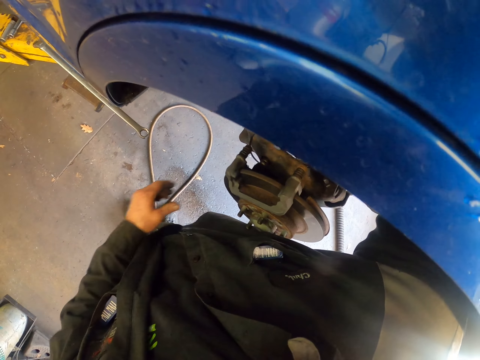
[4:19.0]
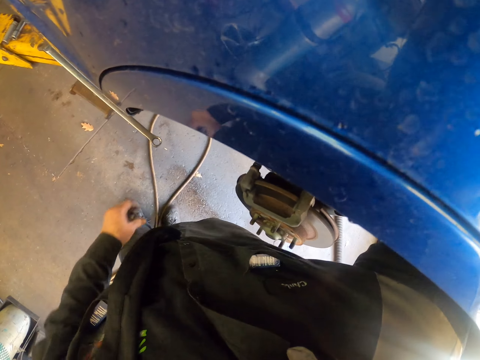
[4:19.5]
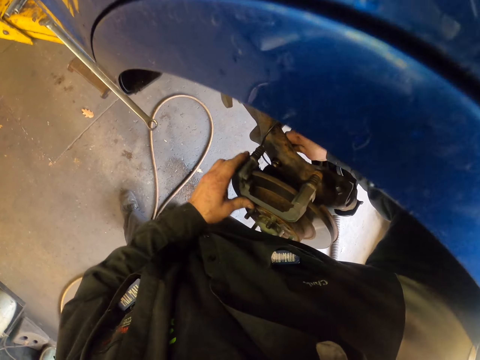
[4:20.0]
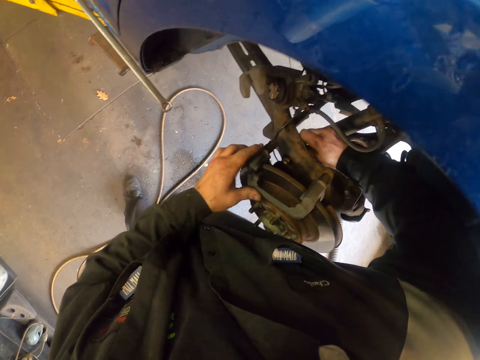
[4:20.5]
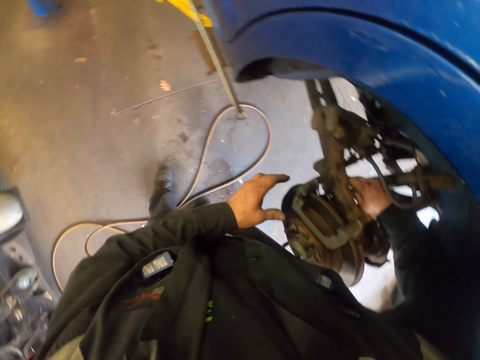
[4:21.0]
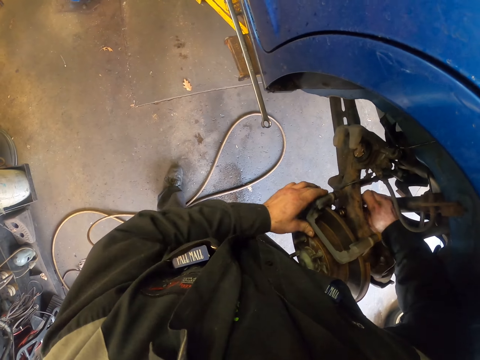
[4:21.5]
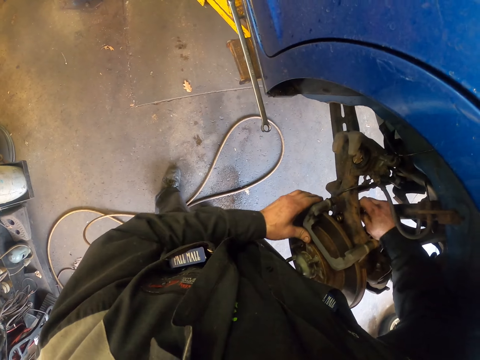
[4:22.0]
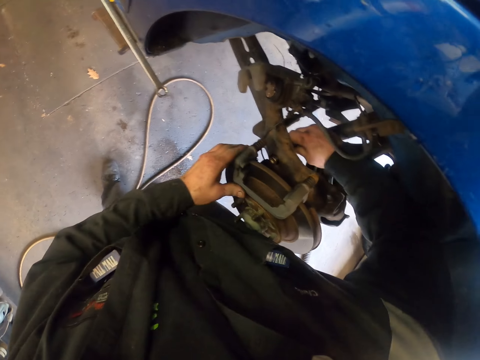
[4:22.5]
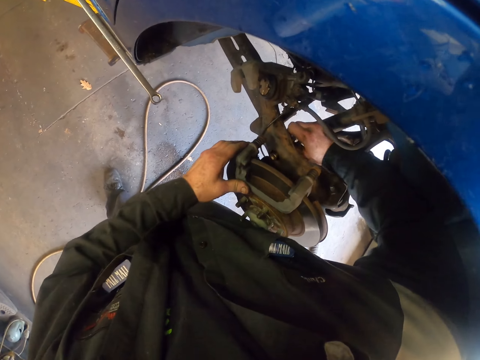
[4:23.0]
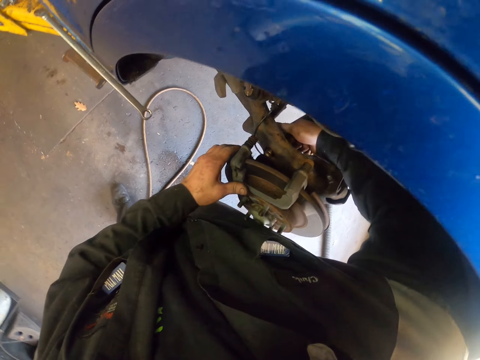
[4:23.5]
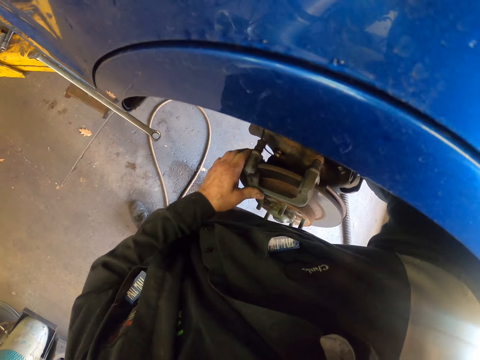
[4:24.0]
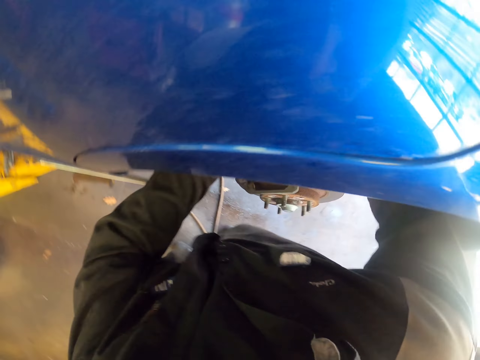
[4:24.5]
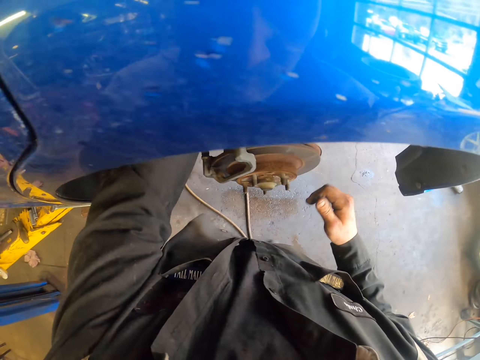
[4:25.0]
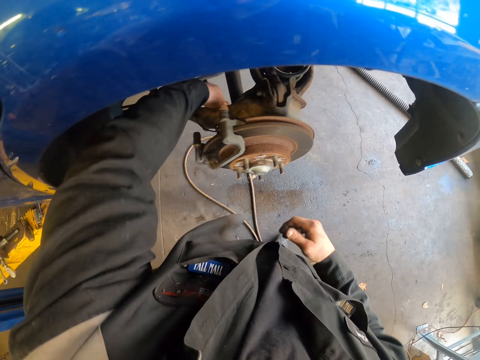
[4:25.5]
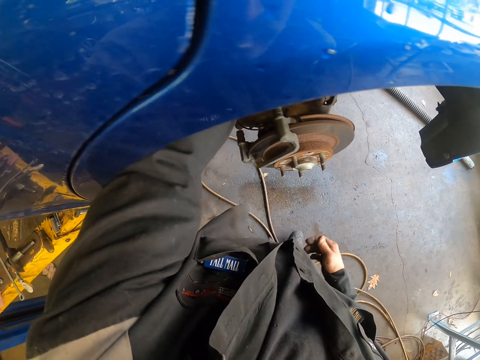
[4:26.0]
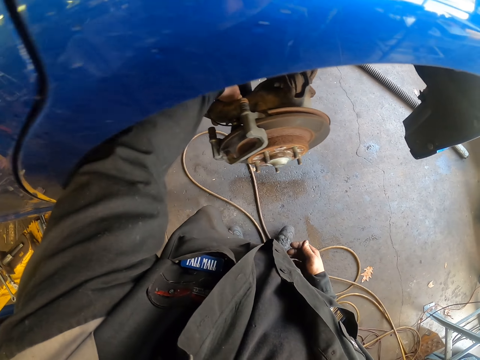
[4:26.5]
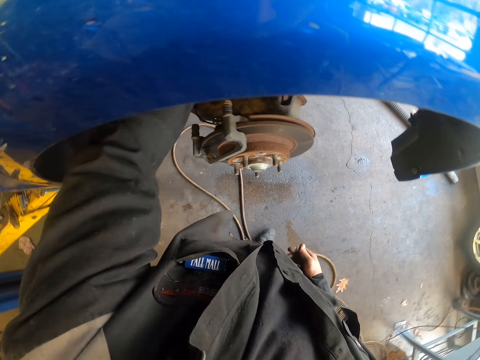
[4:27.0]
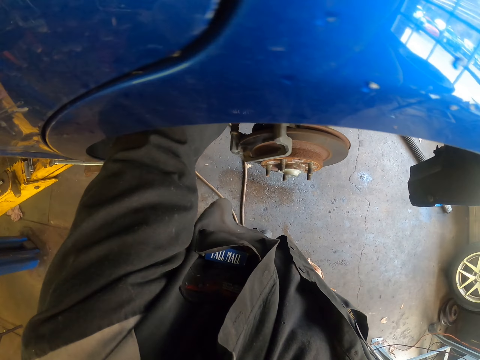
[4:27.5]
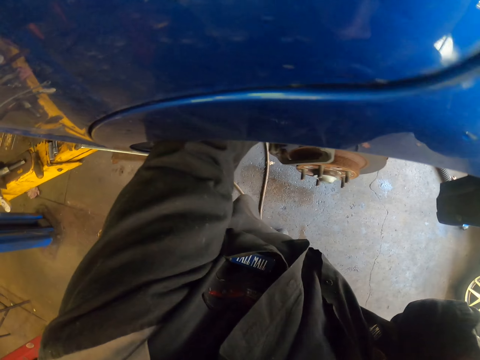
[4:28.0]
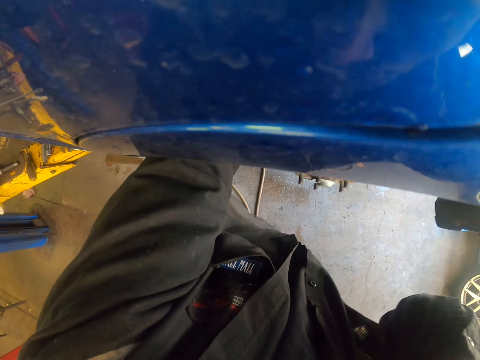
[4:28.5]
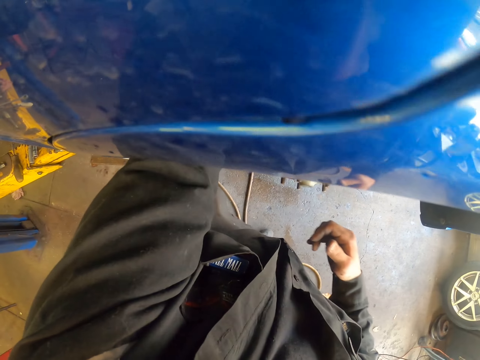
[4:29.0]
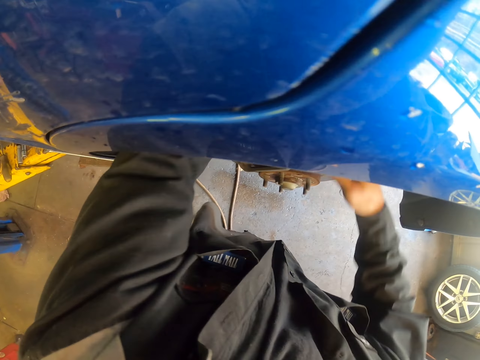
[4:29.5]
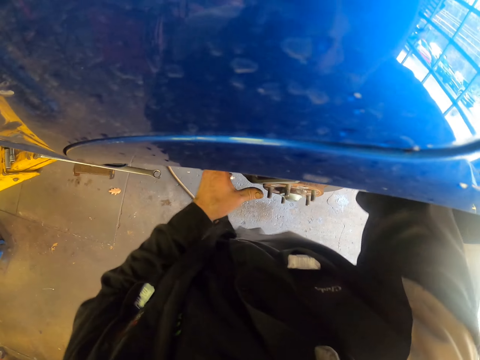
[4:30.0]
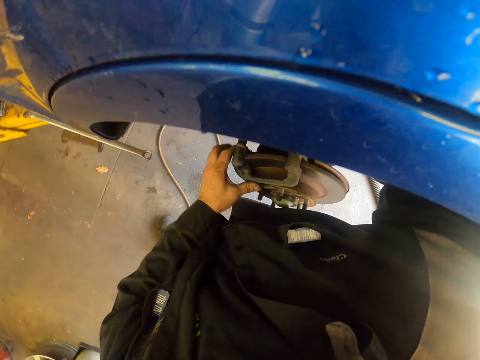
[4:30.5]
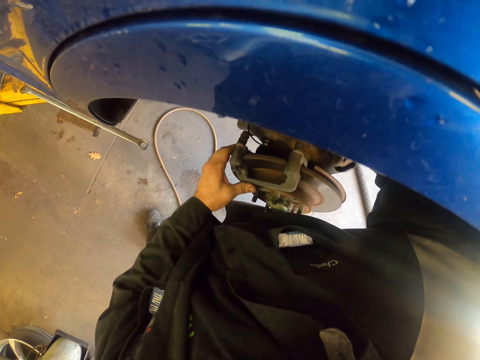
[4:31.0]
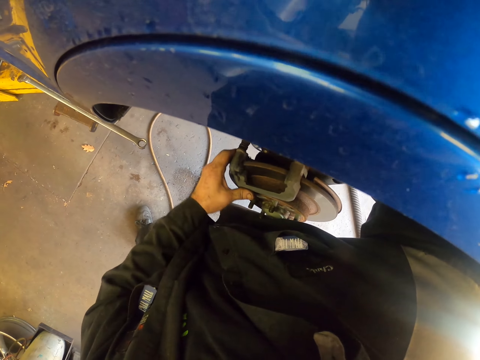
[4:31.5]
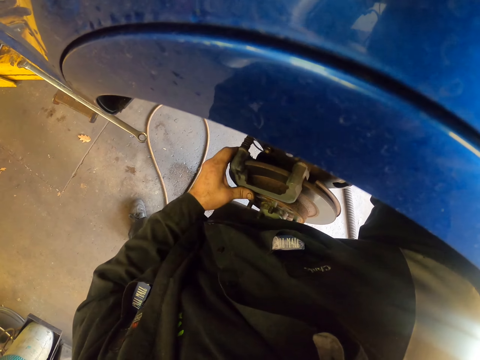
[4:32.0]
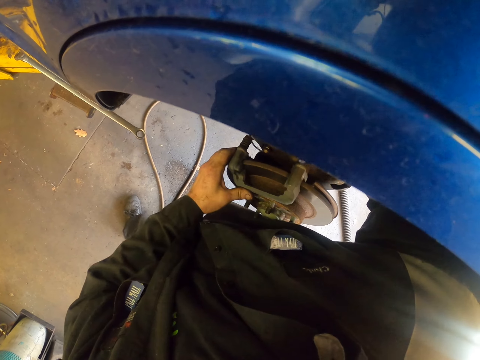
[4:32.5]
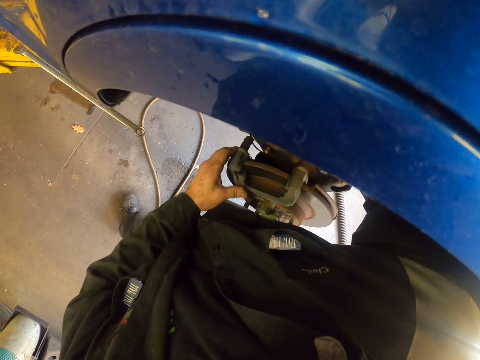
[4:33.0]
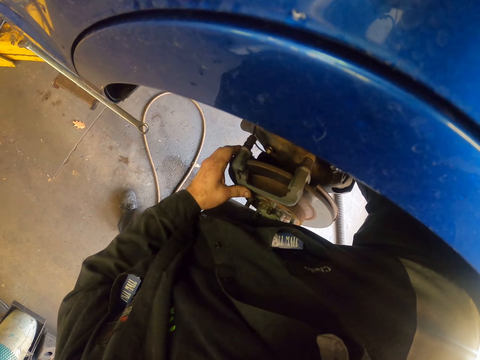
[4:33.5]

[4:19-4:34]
The camera wearer shakes the brake disc. They loosen a bolt with a socket. They shake the brake disc. They turn around. They loosen the bolt with the socket. They scratch their head. They loosen the bolt with the socket. They shake the brake disc.

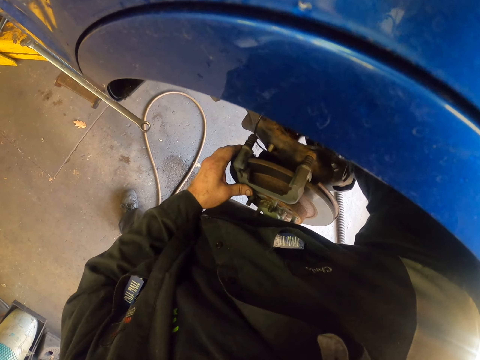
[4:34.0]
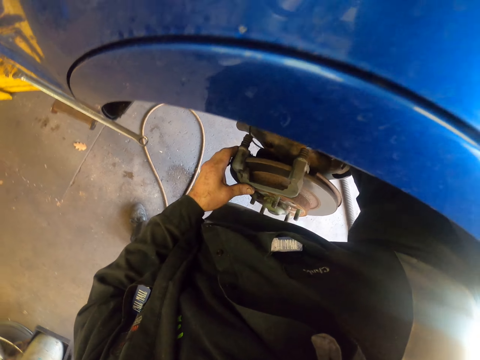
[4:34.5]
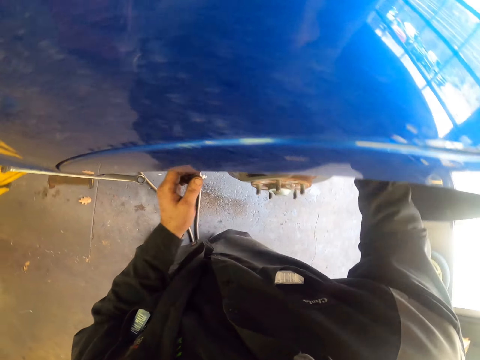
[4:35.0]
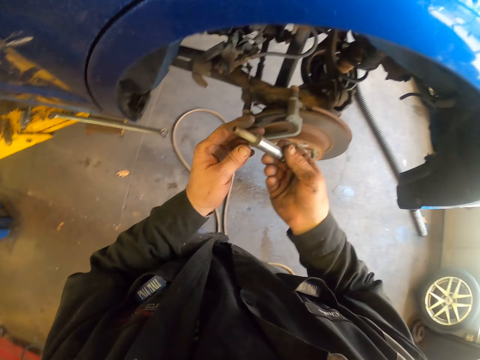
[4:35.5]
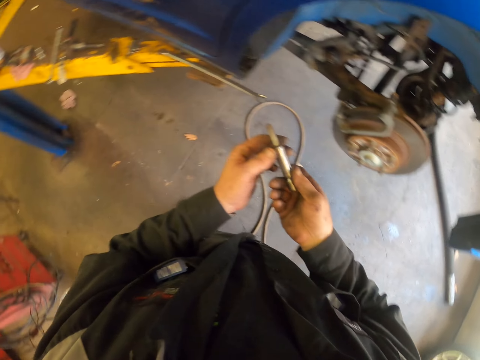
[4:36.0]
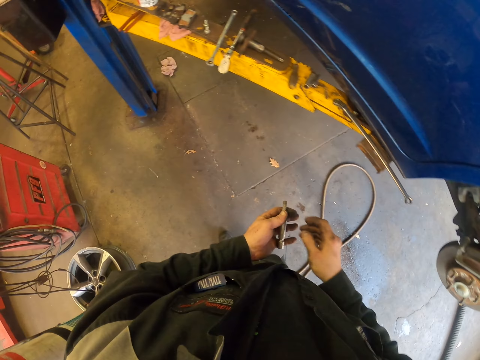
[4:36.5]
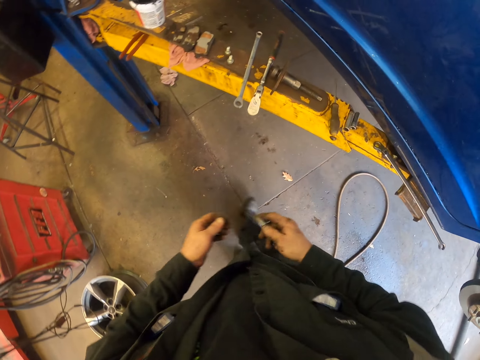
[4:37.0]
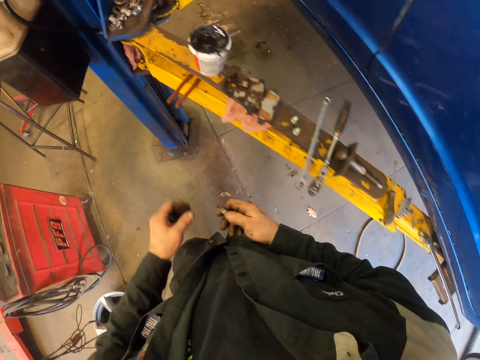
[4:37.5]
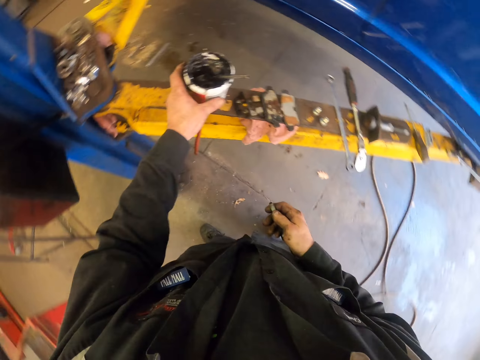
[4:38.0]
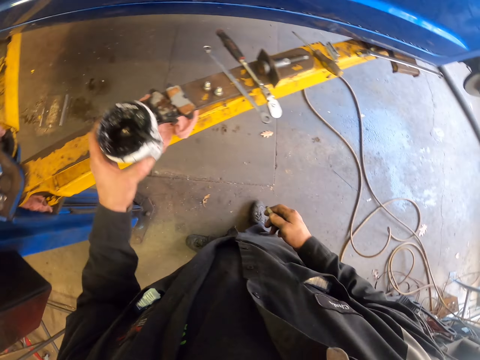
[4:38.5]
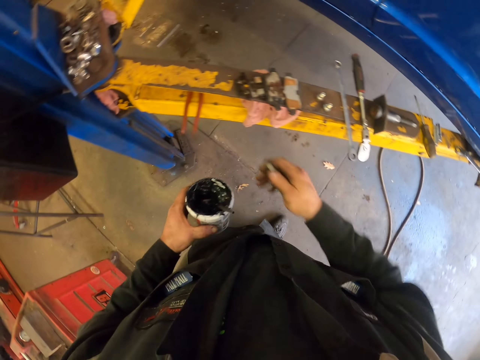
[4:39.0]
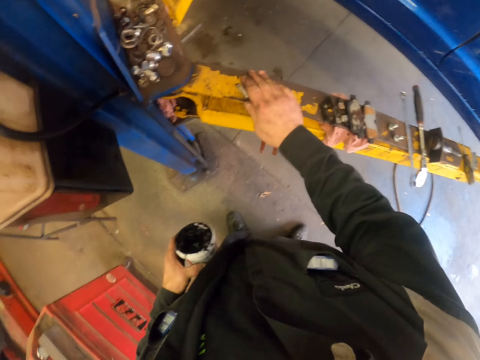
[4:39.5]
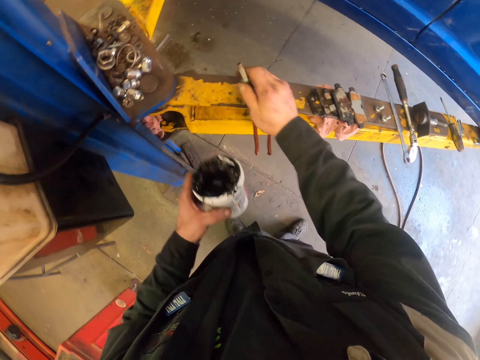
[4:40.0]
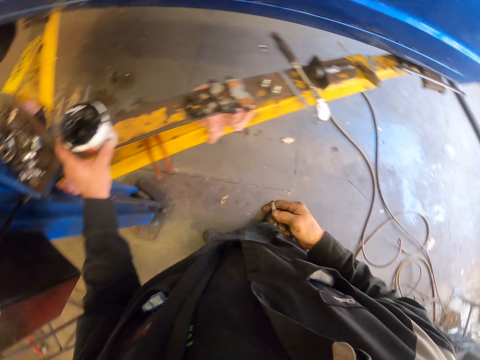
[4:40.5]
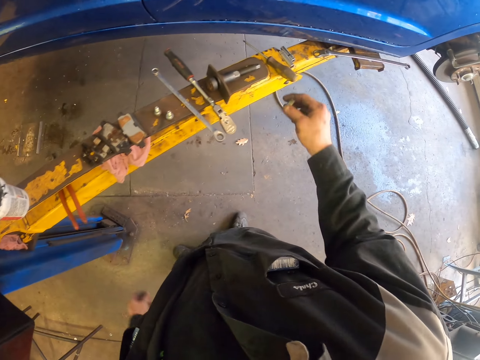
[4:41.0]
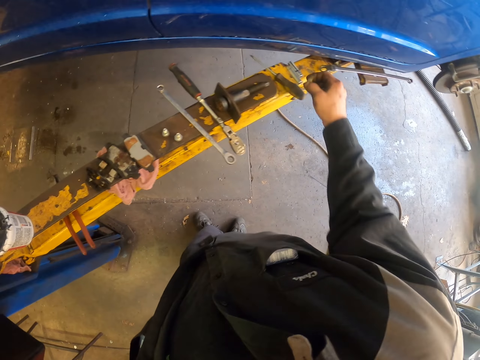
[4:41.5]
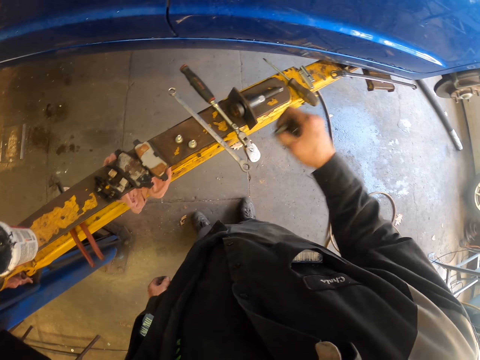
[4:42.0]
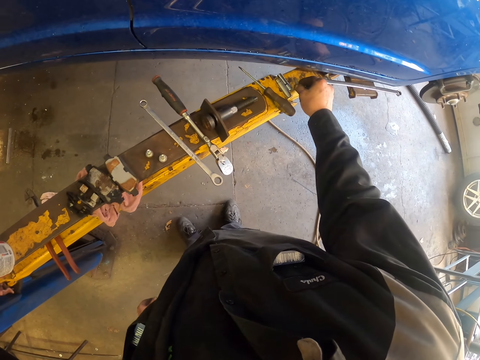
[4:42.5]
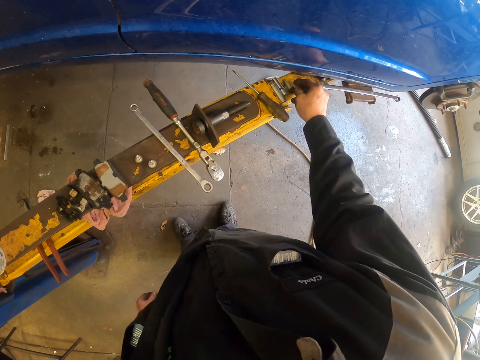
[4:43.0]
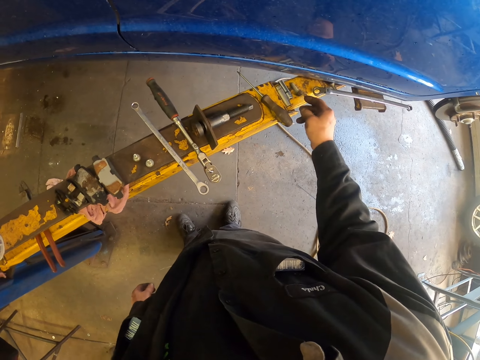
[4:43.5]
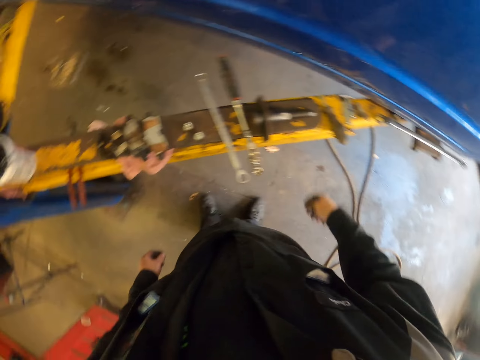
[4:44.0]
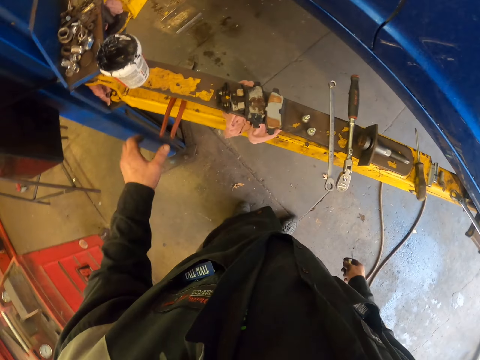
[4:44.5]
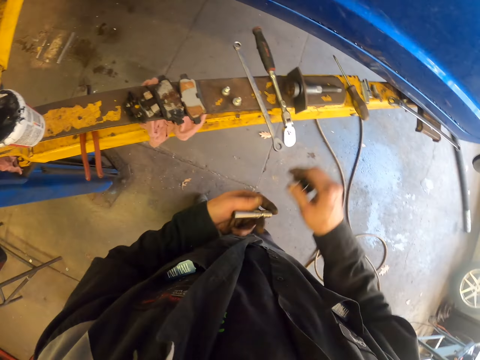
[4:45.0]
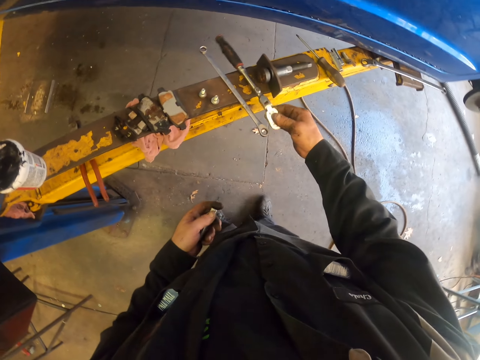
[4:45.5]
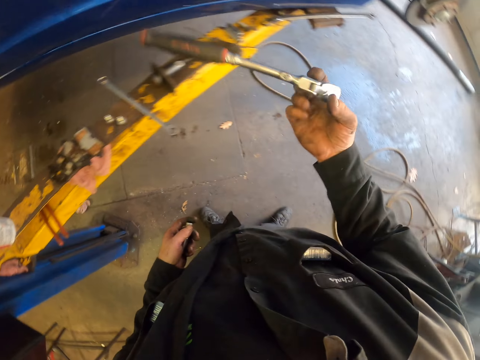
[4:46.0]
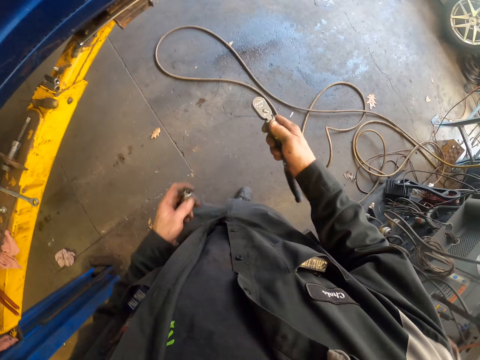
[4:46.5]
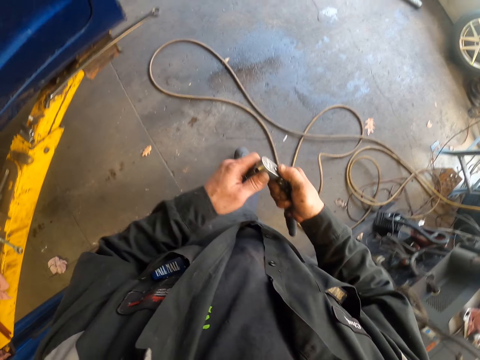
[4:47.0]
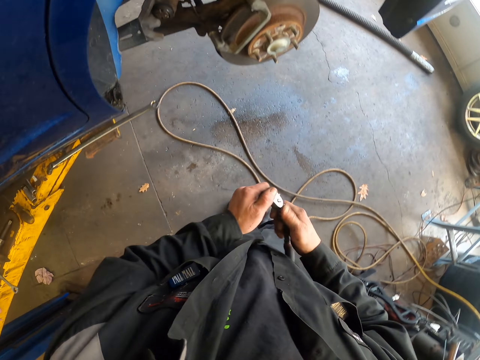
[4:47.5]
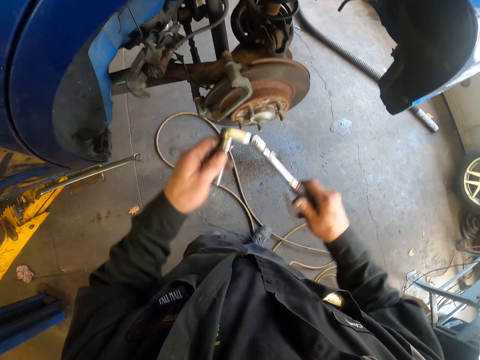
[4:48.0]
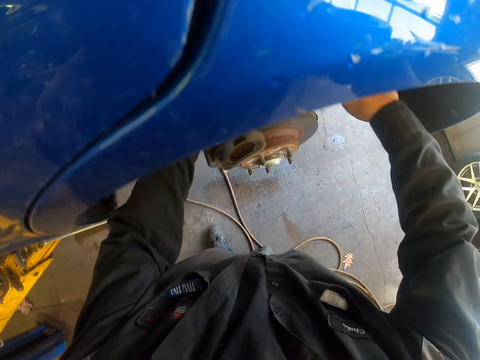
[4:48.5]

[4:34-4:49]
The camera wearer moves backwards. They look at the socket. They remove the spindle on the hub. They walk around. They pick the socket with the other hand. They pick the grease container on the car stand. They hit the socket on the car stand. They put the grease container on the car stand. They move around. They put the bolt on the car stand. They move around. They pick the socket with the other hand. They pick the ratchet on the car stand. They move around. They fix the socket on the ratchet.
